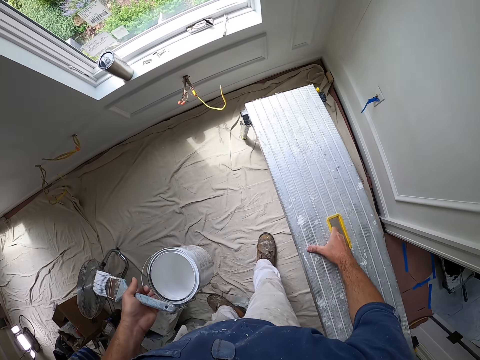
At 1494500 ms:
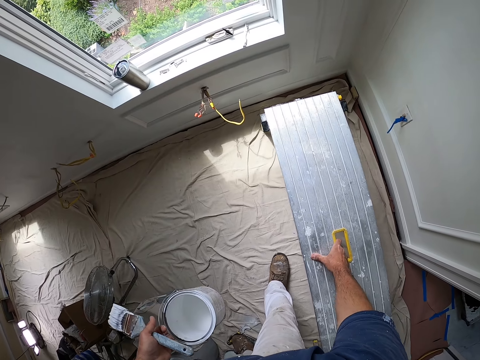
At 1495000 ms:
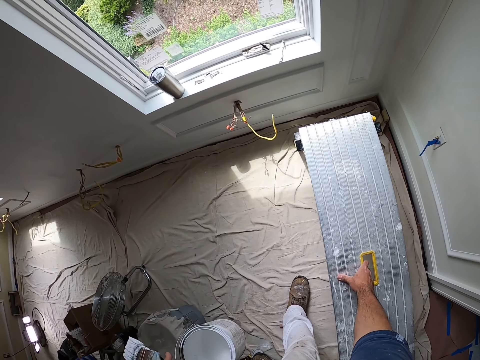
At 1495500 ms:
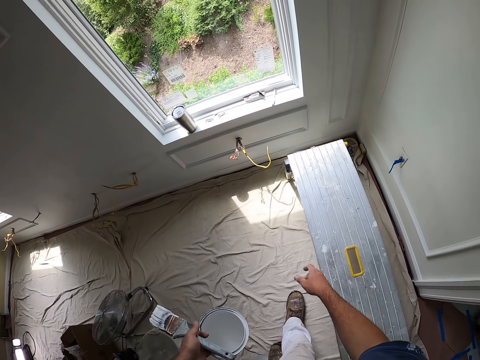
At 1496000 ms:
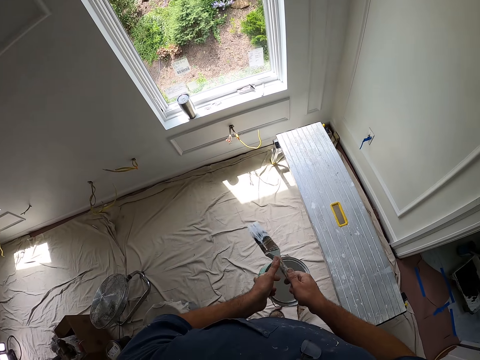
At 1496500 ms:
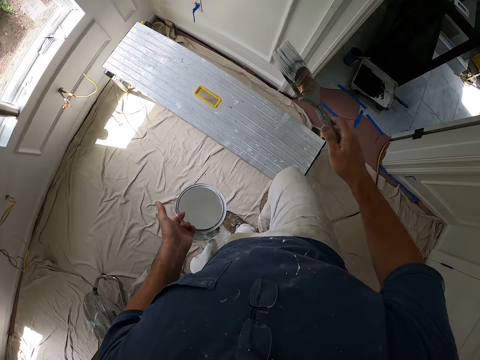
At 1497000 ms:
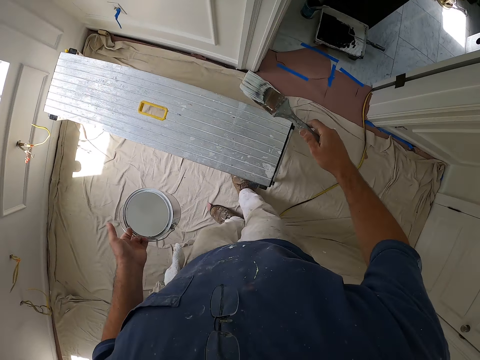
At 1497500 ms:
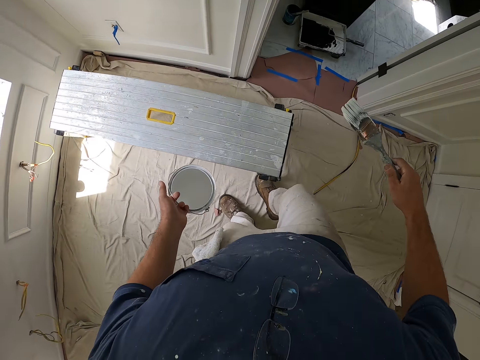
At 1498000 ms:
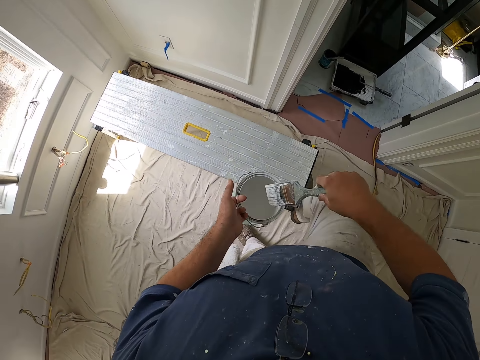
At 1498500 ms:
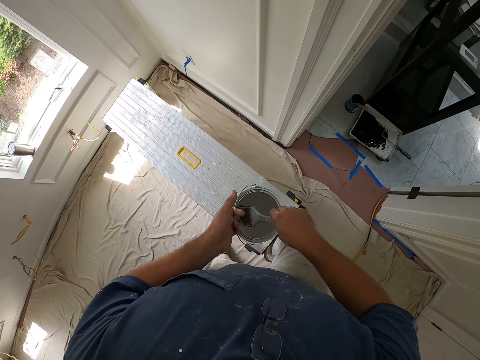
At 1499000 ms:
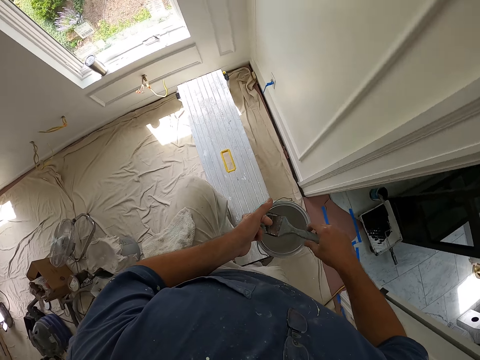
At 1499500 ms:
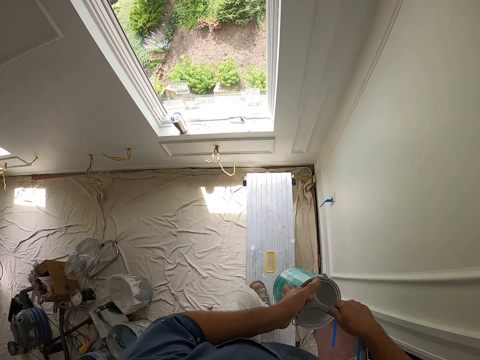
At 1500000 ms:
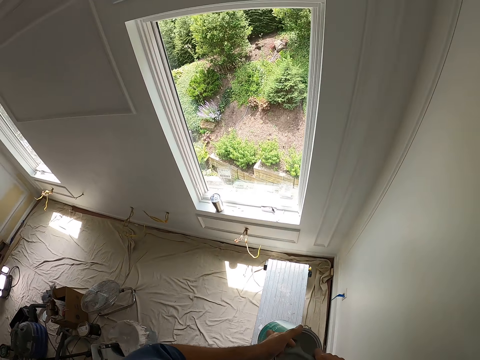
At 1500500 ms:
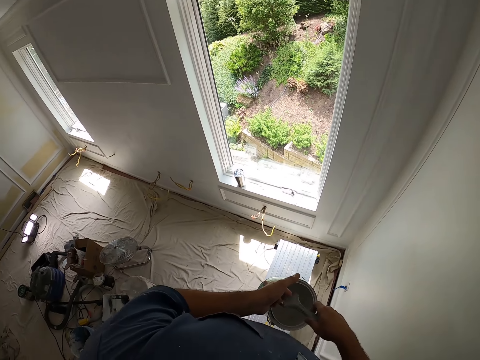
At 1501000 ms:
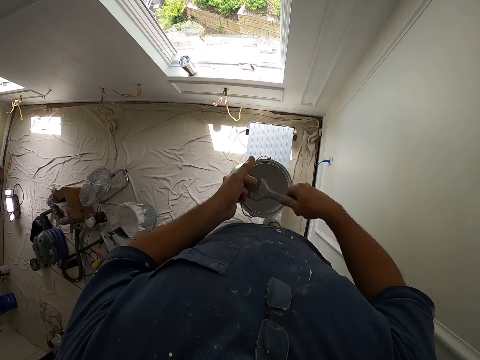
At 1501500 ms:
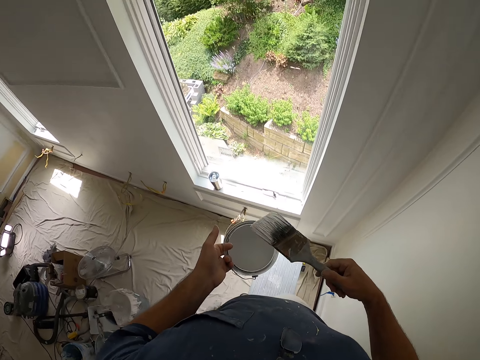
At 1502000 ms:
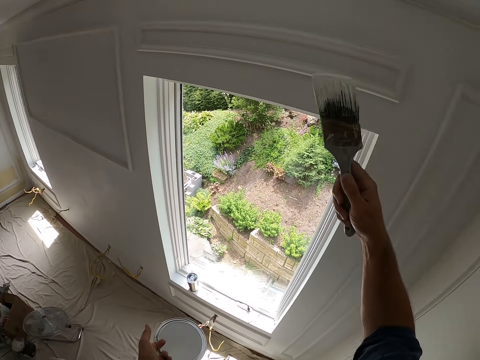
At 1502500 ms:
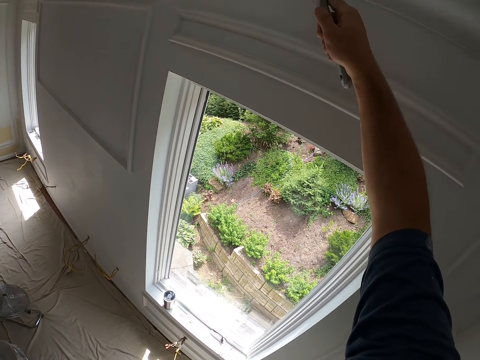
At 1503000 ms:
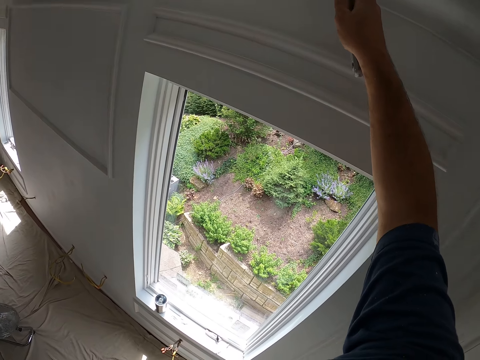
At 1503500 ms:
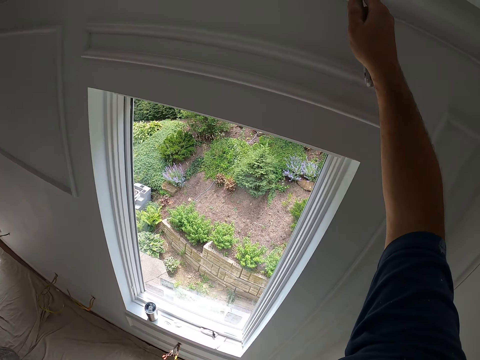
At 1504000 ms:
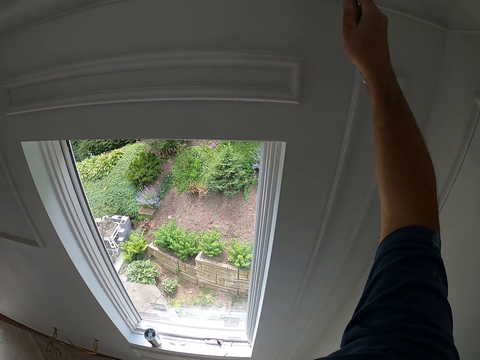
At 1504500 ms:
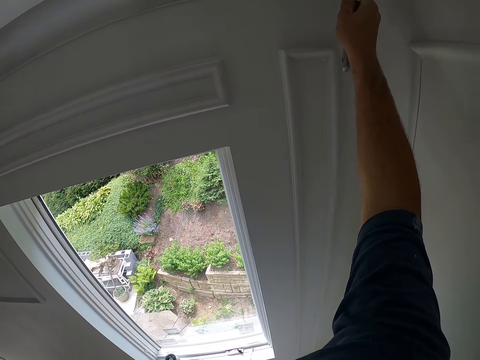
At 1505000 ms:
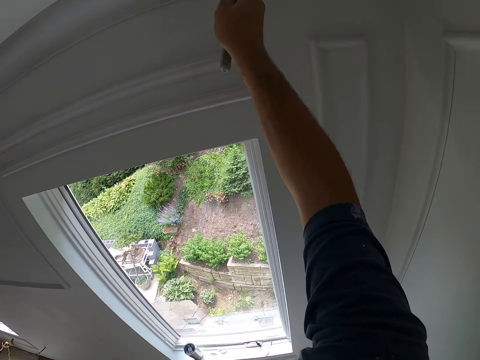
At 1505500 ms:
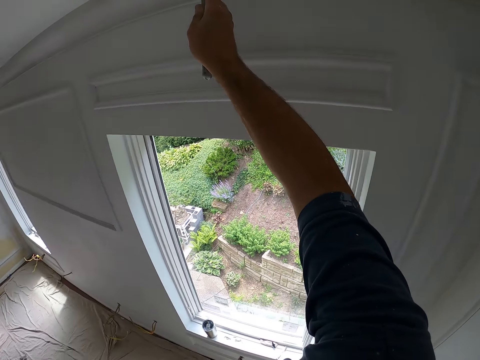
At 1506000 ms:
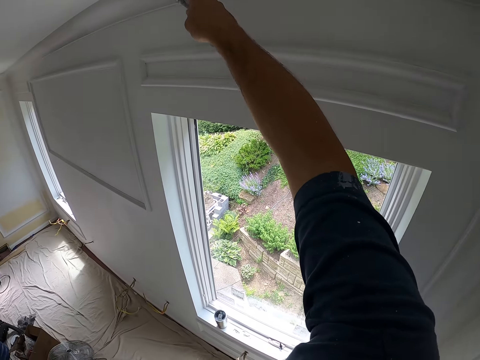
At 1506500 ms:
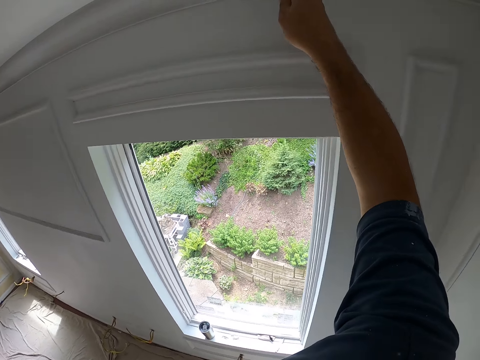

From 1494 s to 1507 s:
The camera wearer passes the paint brush to his right hand. He puts the aluminum ladders or standing platform down. He dips the paint brush into the paint can. He climbs the standing platform. He stands on top of the aluminum ladders. He removes the paint brush from the paint can. He paints the ceiling with the paint brush.

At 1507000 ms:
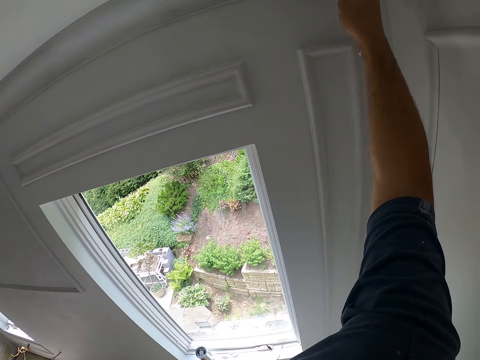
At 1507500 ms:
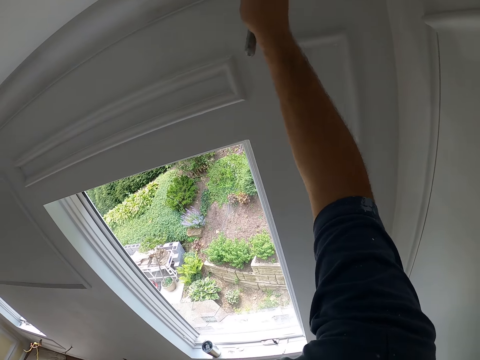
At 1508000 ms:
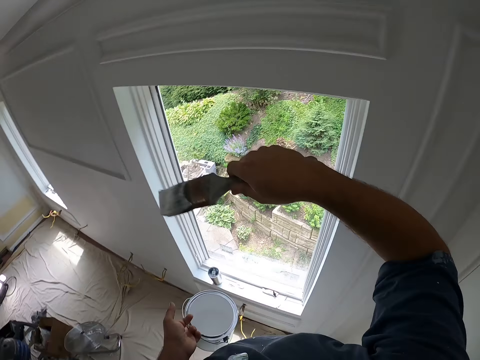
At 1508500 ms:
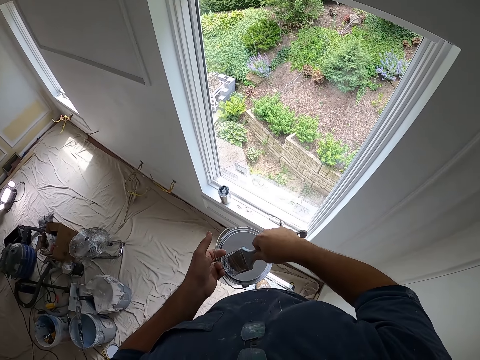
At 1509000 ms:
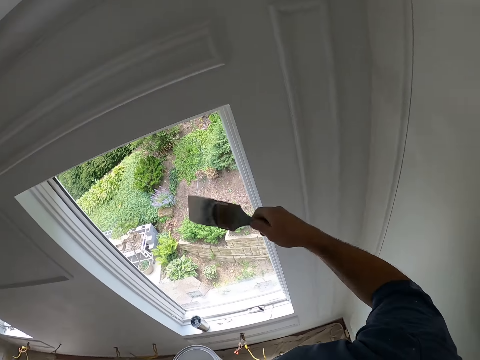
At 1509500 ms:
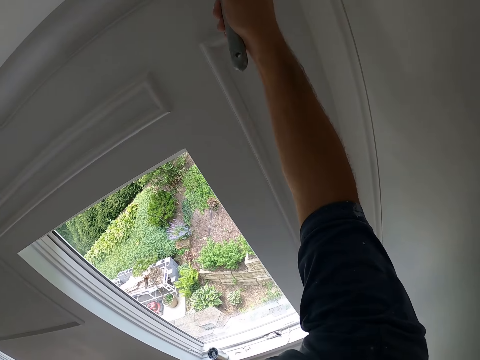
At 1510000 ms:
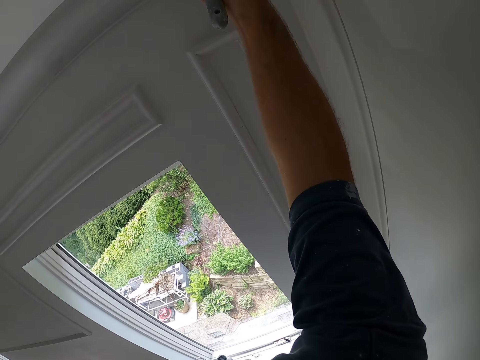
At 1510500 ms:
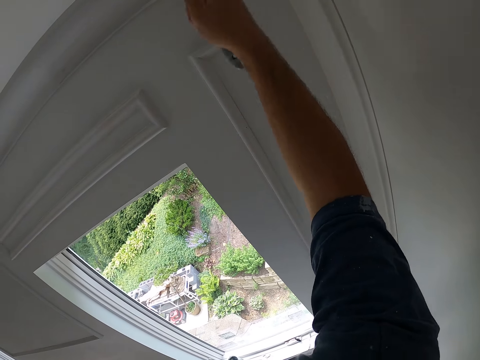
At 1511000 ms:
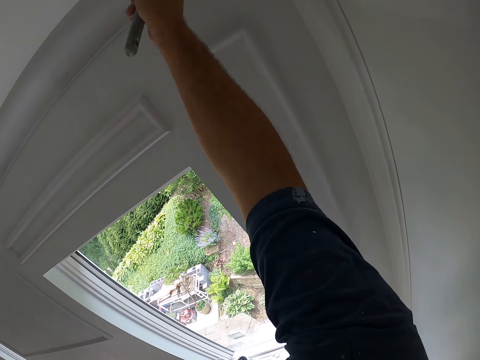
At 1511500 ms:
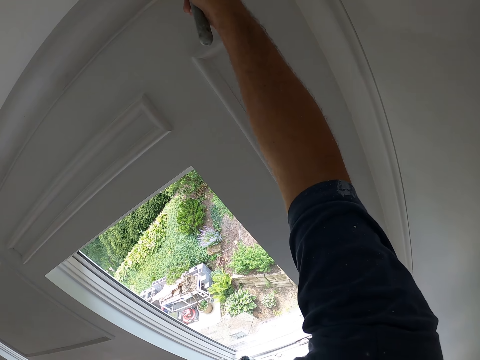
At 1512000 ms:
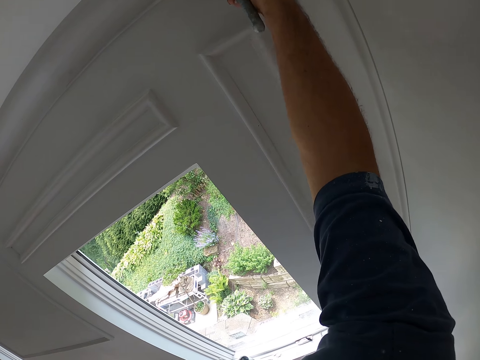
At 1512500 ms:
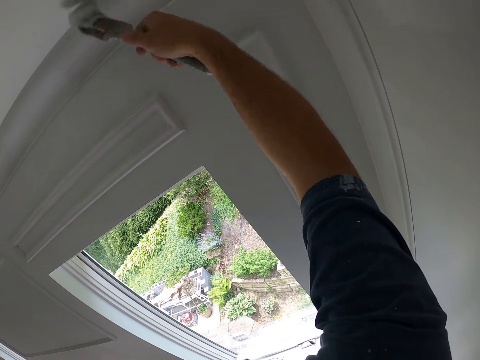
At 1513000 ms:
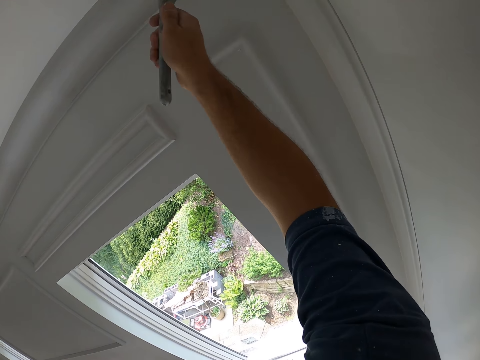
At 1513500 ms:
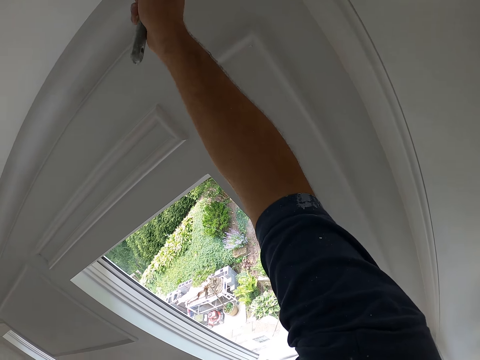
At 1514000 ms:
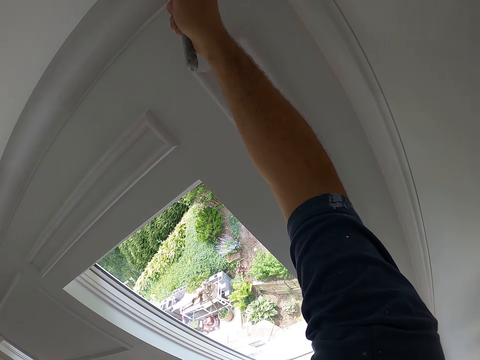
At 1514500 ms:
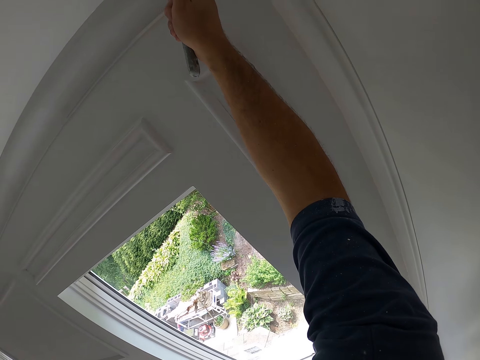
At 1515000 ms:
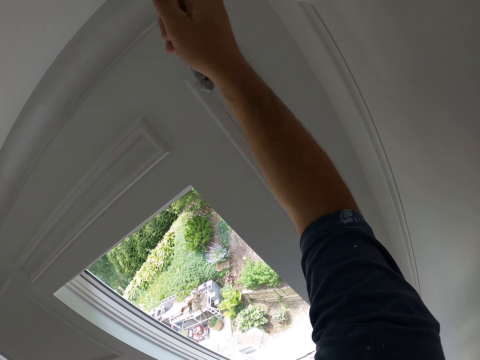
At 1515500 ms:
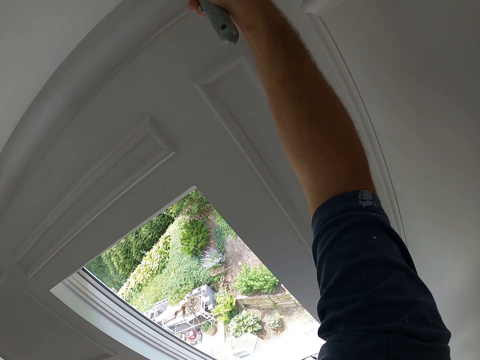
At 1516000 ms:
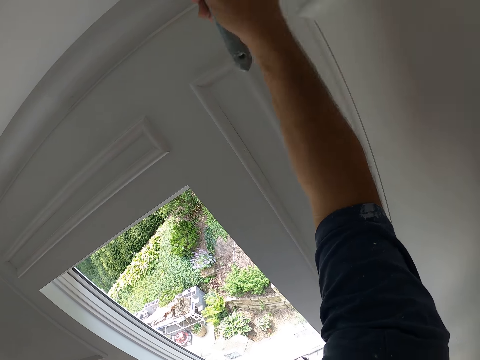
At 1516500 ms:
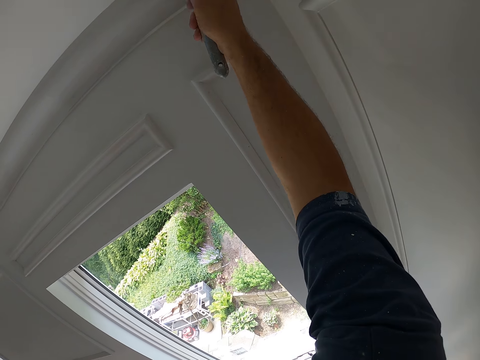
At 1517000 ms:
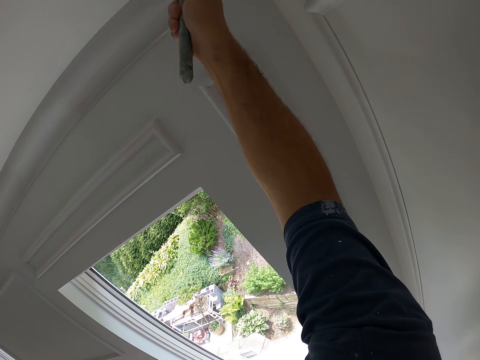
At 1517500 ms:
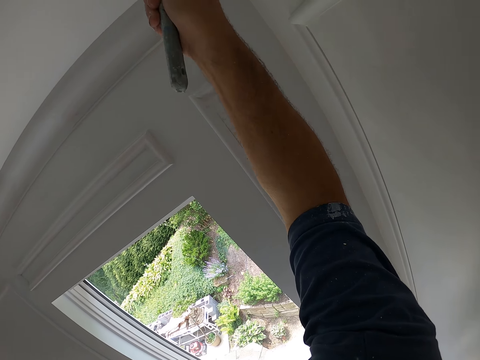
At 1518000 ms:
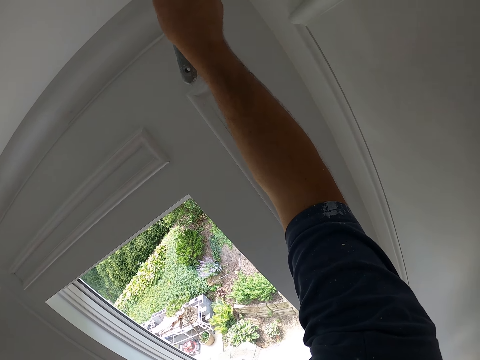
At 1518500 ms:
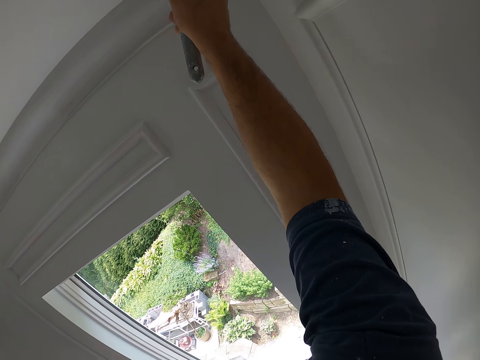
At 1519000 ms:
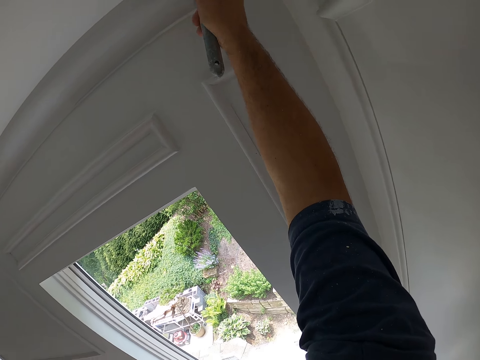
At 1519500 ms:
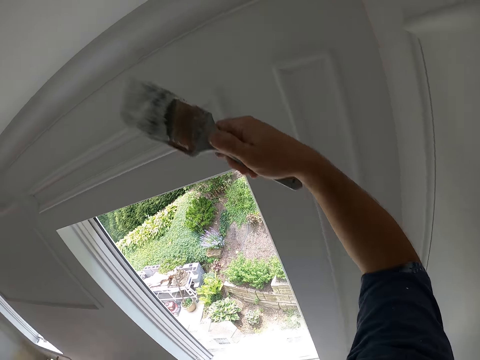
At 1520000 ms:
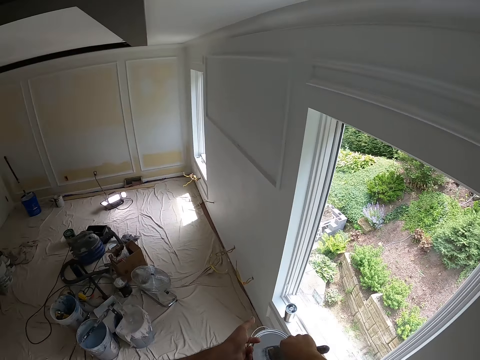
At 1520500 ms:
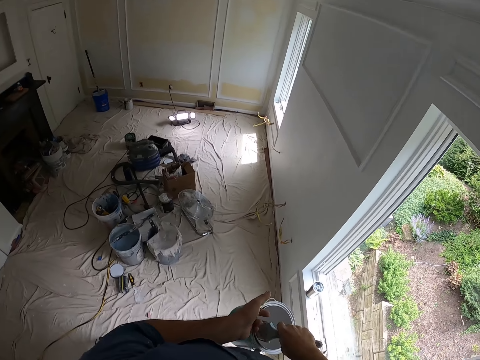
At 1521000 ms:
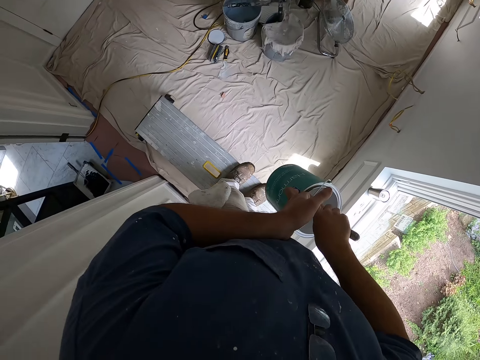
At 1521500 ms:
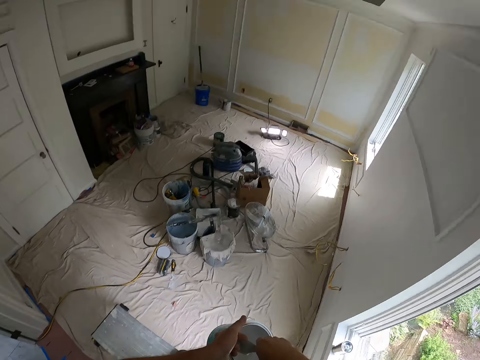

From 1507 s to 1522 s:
The camera wearer dips the paint brush into the paint can. They remove the paint brush from the paint can. They paint the ceiling with the paint brush. They dip the paint brush into the paint can.
